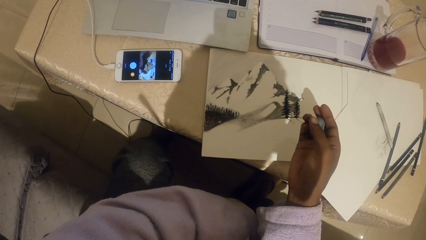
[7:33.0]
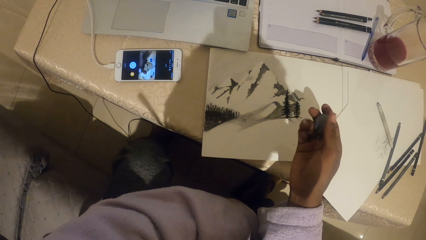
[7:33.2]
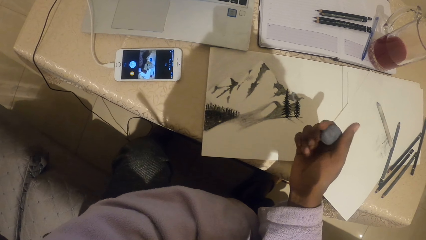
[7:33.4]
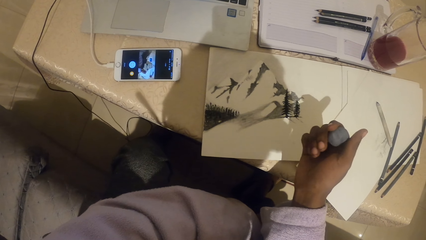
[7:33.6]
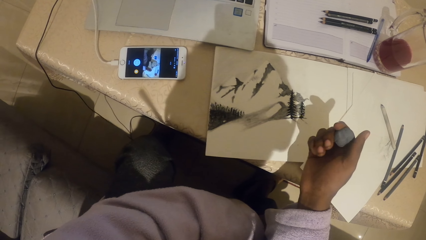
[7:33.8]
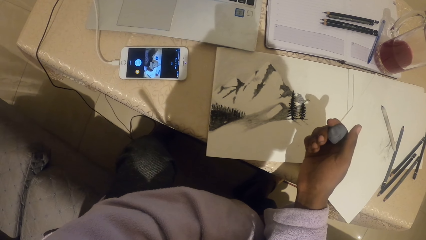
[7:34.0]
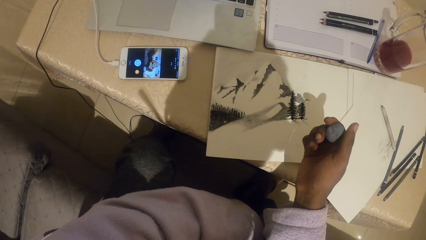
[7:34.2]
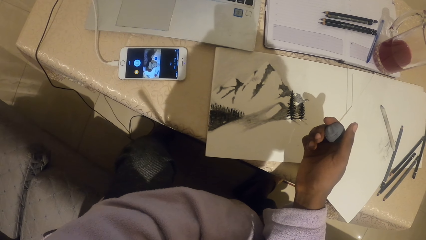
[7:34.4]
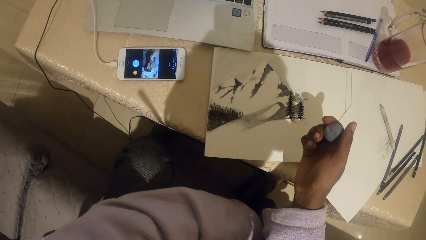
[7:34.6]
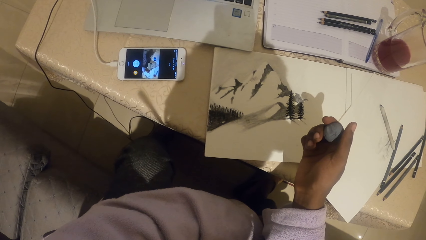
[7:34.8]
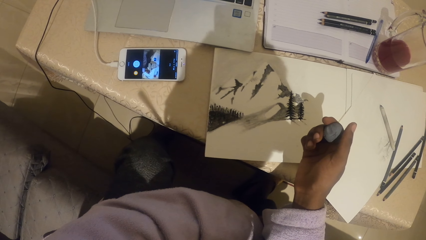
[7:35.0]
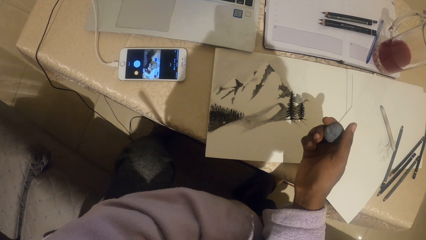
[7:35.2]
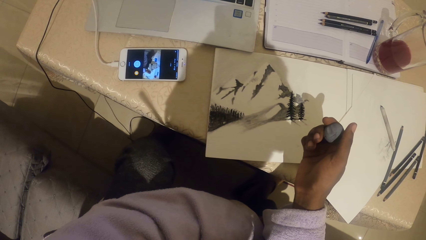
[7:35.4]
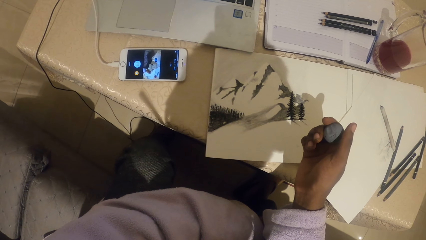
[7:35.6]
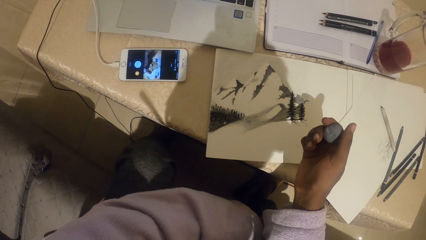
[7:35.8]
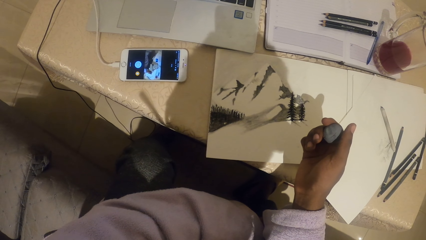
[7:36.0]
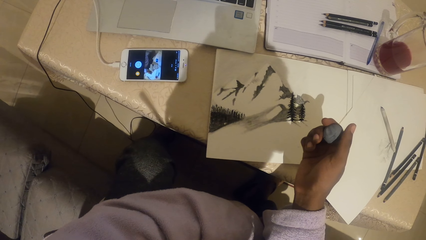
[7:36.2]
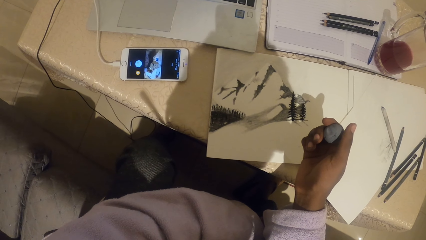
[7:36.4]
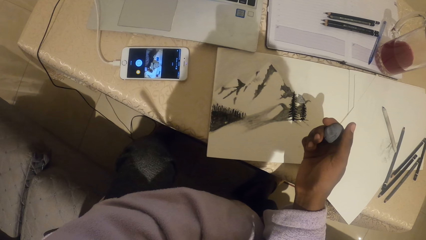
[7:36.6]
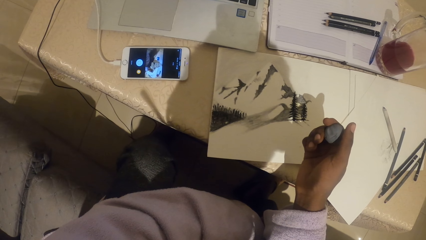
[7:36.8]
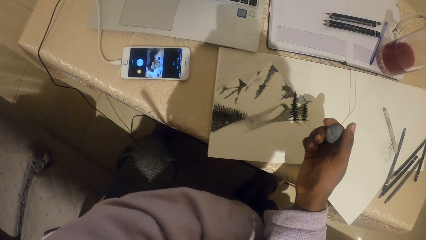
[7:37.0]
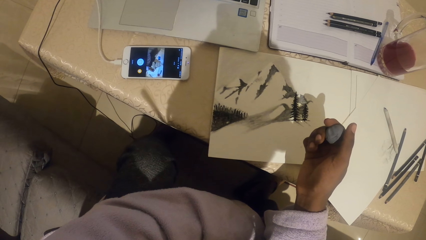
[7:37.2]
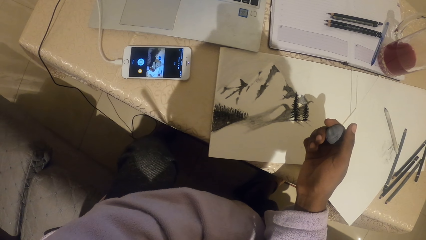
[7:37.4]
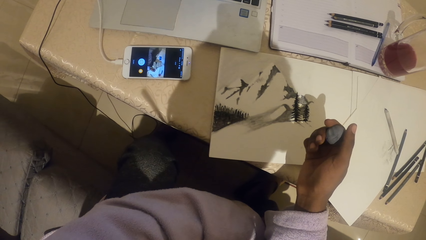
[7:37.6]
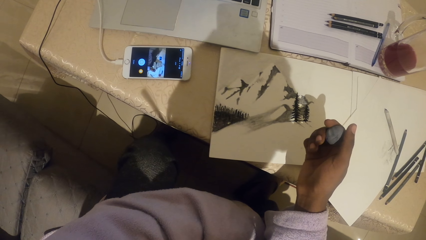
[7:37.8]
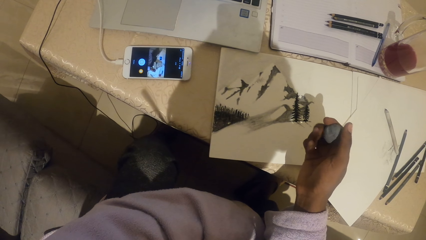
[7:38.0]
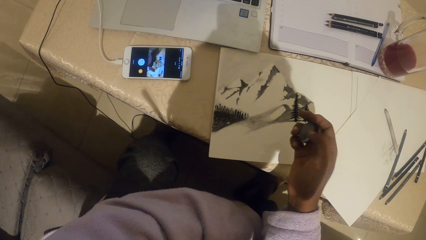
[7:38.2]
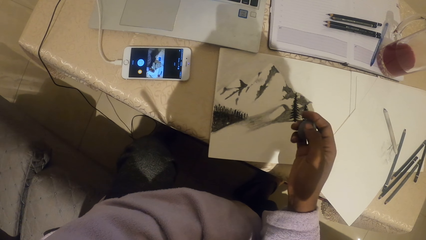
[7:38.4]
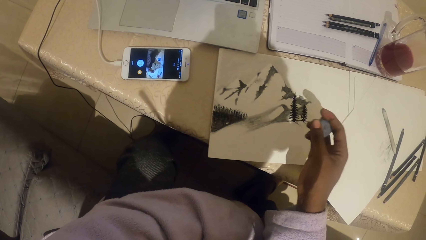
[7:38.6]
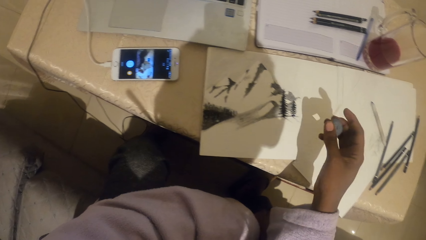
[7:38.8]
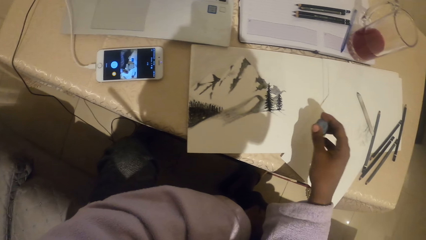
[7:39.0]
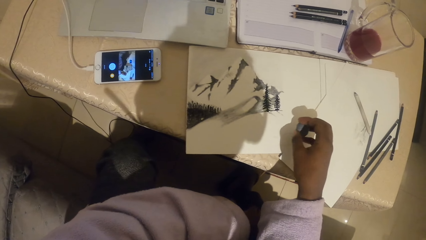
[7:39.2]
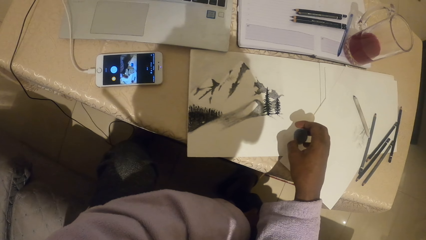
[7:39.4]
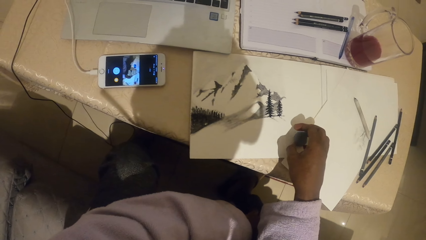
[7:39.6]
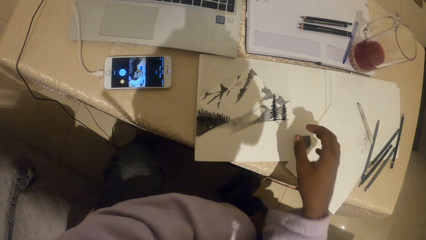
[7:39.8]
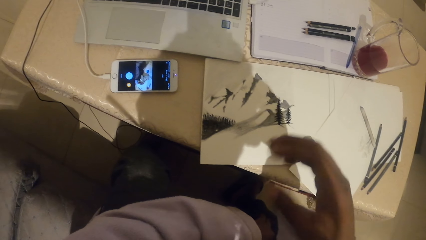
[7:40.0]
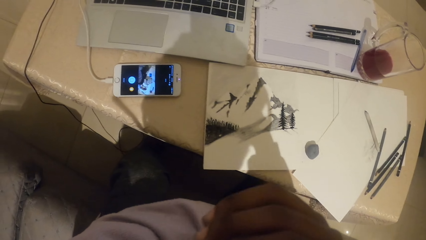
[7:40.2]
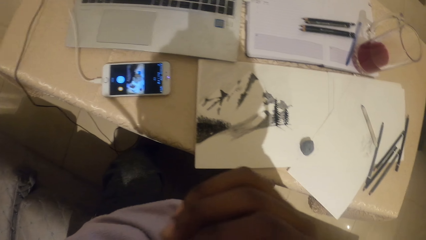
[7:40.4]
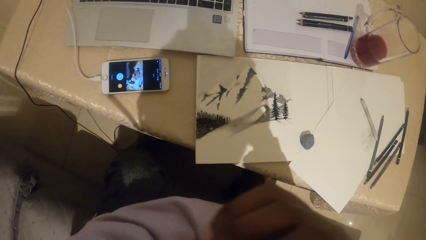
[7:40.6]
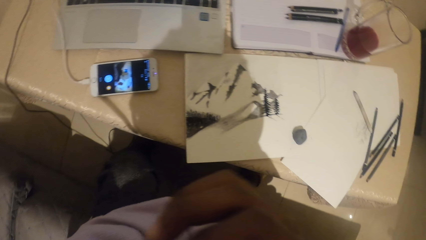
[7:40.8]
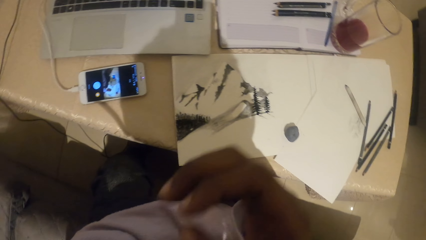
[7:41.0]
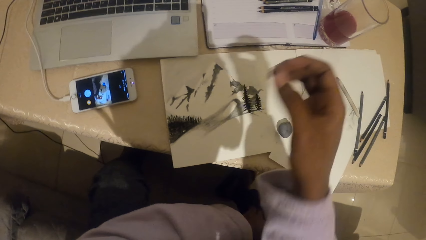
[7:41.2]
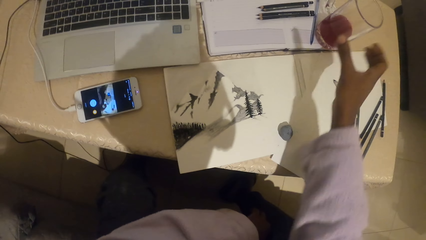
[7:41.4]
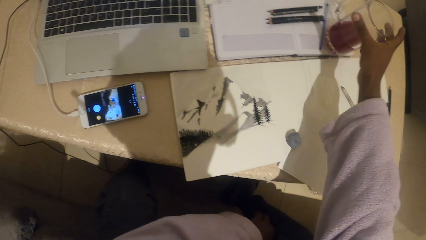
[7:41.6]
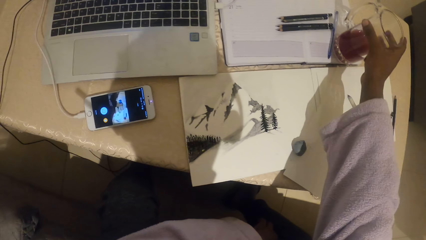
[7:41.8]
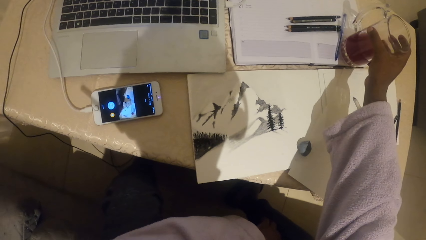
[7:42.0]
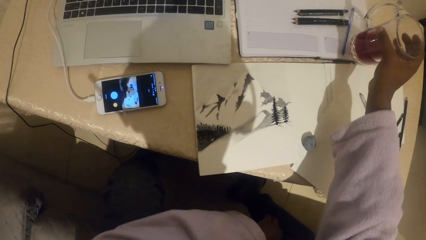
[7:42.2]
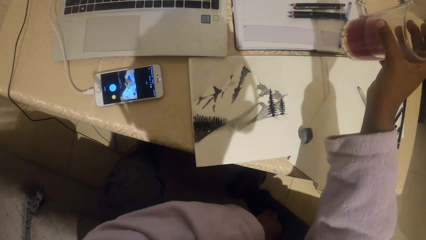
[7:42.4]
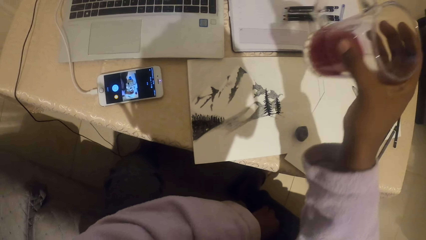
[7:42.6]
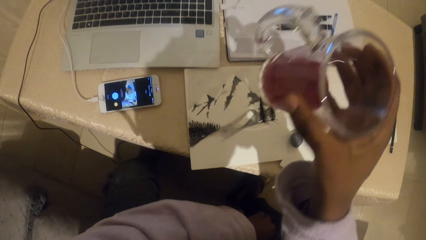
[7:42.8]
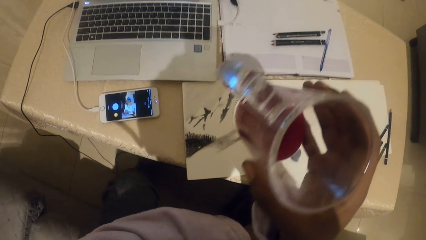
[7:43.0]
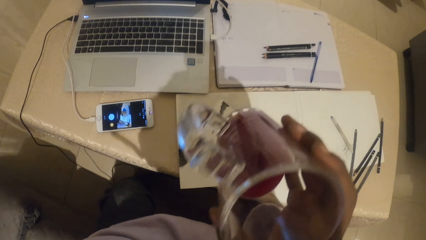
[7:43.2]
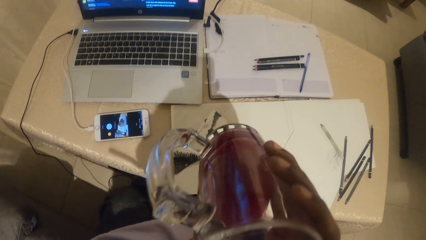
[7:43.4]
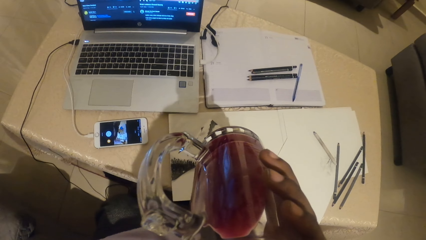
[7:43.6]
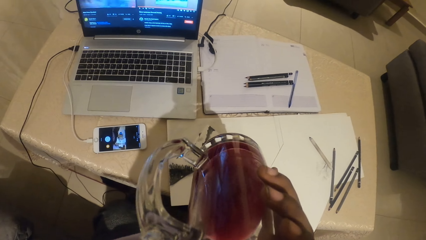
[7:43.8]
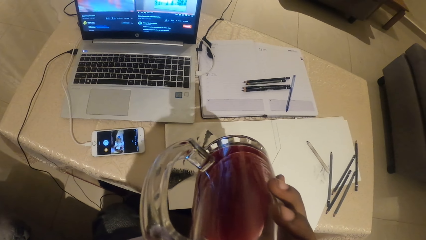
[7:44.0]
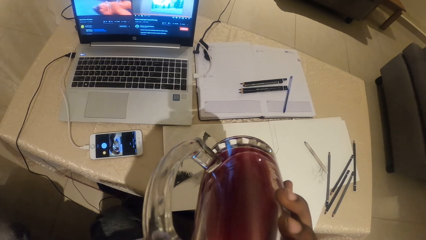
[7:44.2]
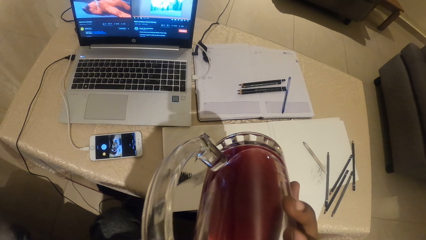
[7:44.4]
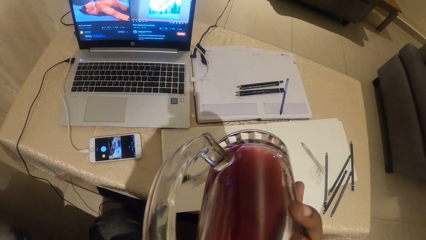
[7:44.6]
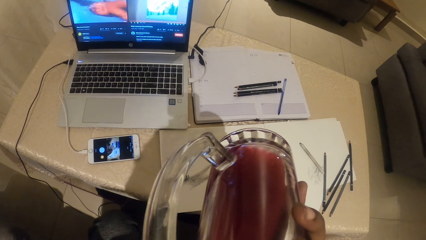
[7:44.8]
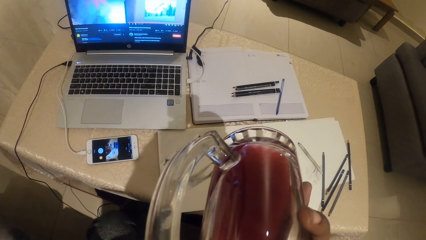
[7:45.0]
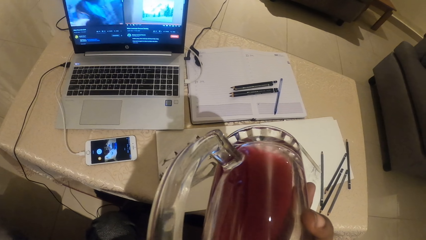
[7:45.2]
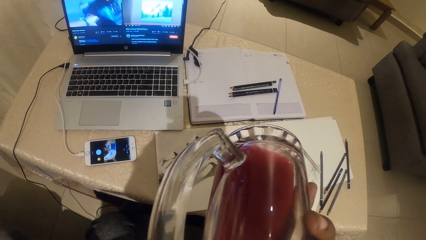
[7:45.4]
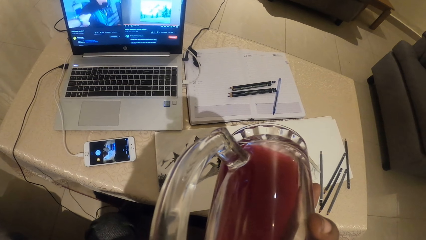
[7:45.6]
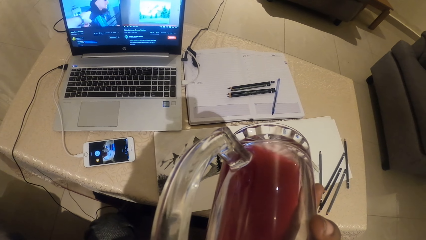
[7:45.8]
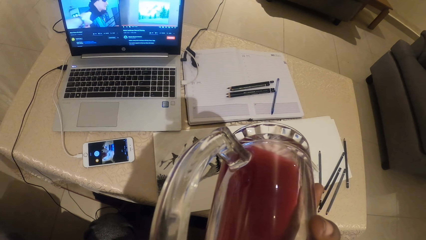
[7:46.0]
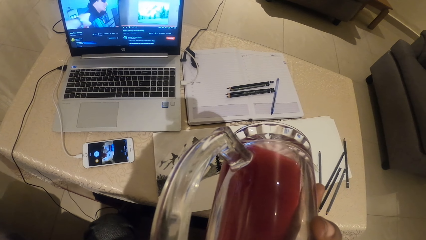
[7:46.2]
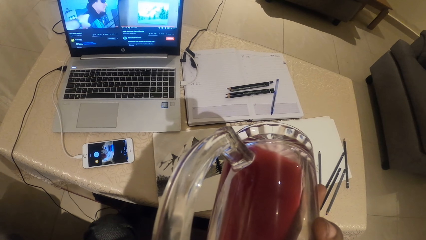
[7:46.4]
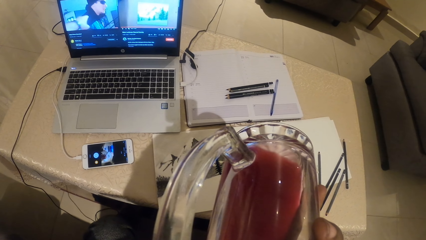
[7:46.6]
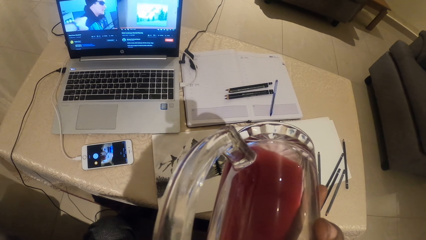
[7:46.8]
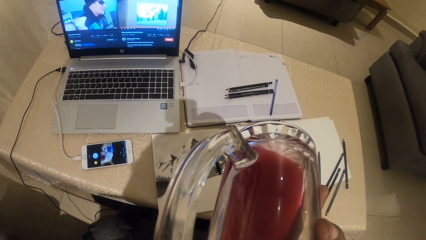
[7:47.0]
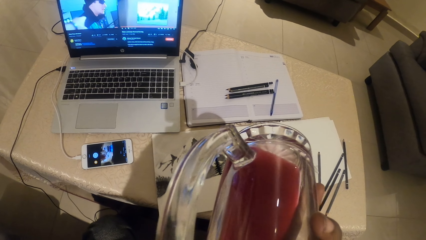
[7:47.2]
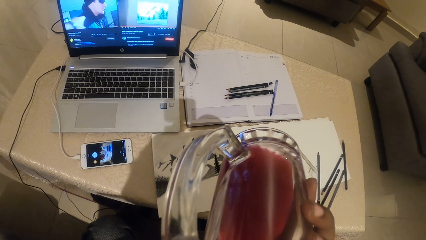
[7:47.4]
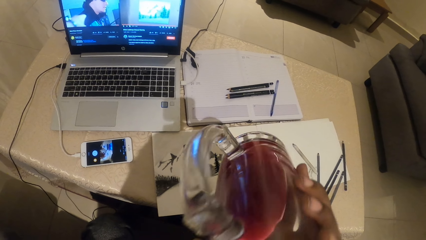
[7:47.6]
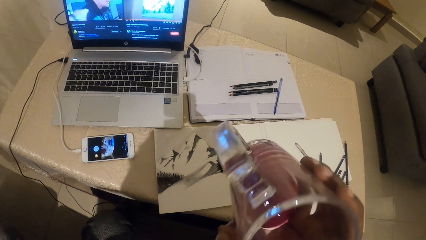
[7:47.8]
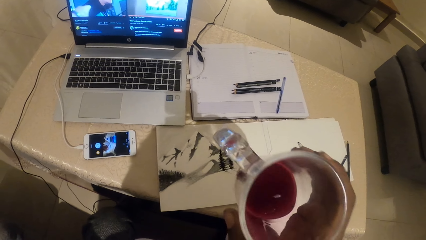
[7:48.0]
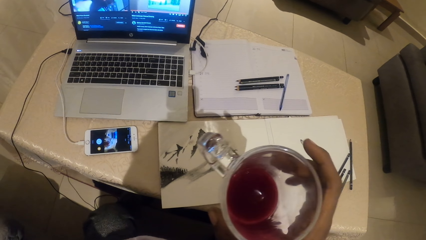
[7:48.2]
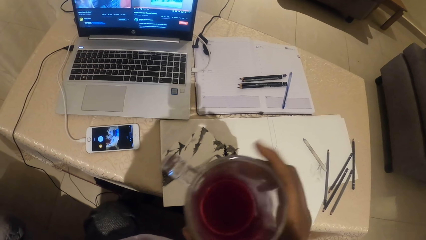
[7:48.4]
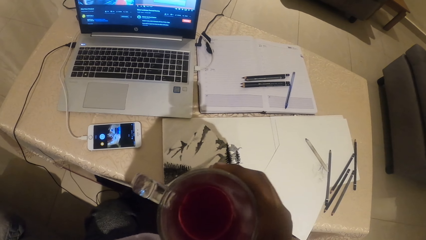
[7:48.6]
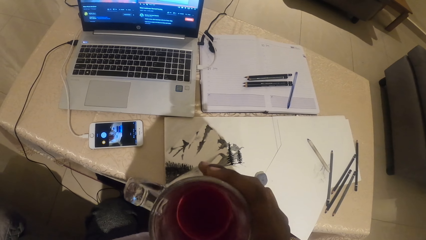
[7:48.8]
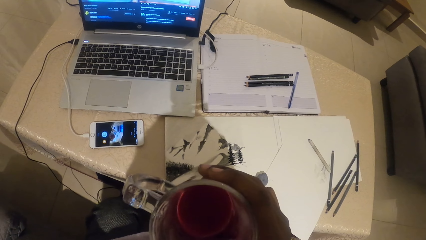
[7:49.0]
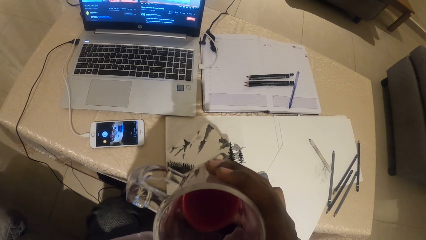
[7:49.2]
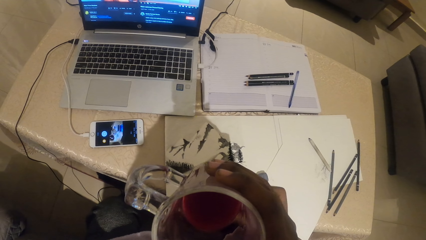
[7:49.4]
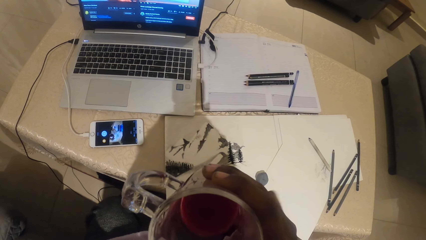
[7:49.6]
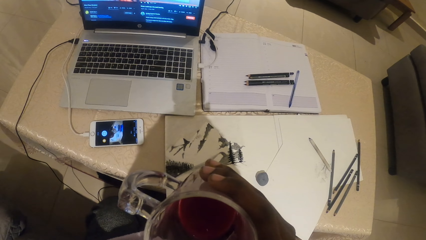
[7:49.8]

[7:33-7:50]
The camera wearer puts the eraser on the drawing paper. They pick up a glass from the table. They drink the liquid in the glass.
